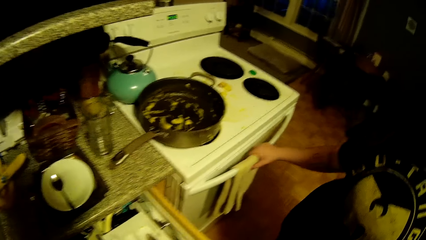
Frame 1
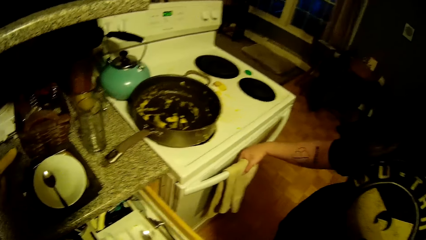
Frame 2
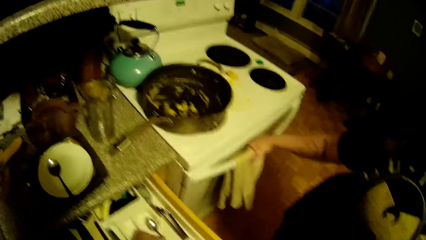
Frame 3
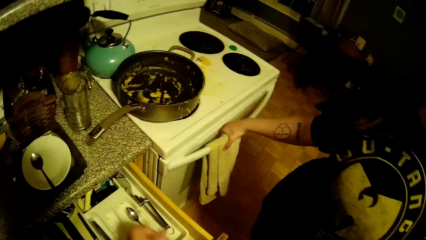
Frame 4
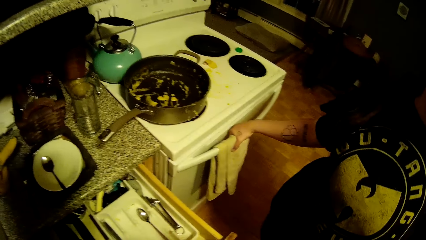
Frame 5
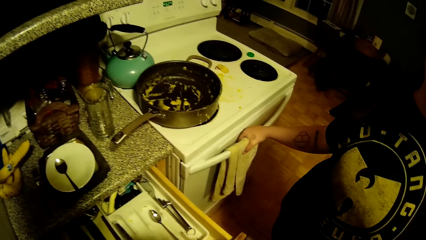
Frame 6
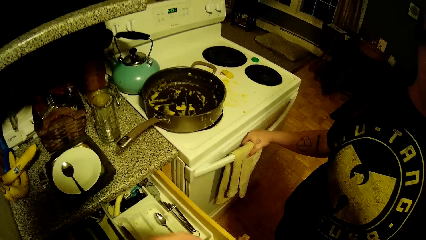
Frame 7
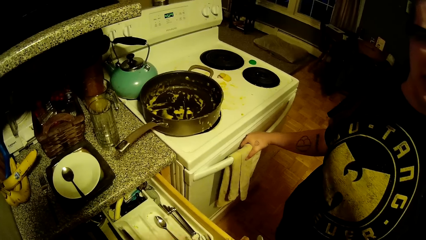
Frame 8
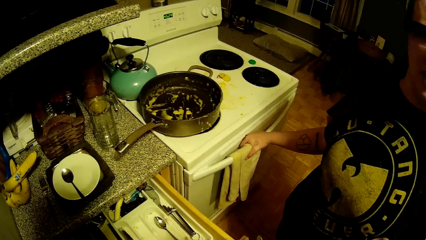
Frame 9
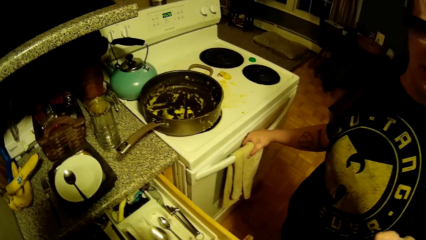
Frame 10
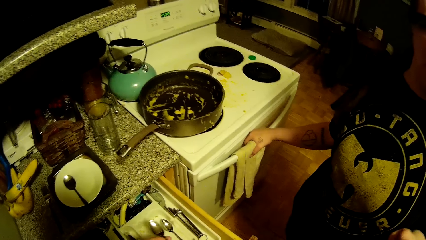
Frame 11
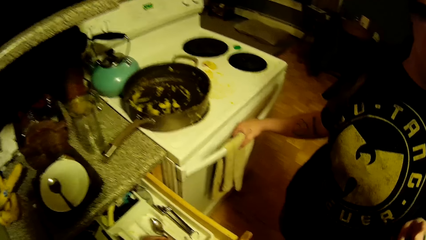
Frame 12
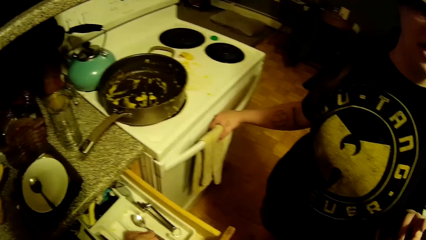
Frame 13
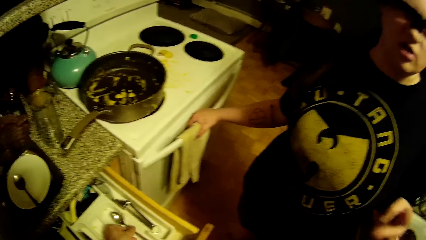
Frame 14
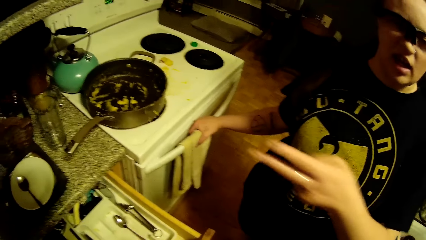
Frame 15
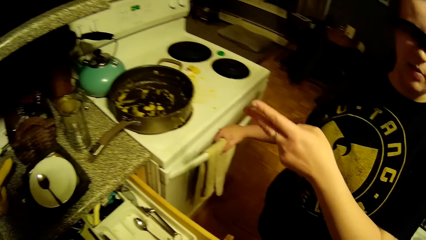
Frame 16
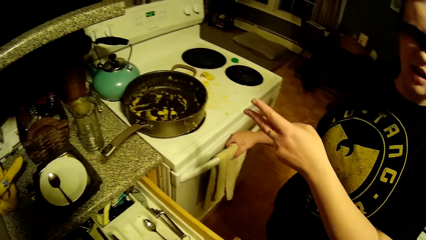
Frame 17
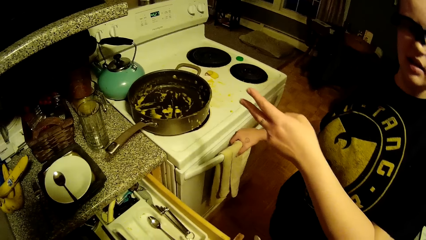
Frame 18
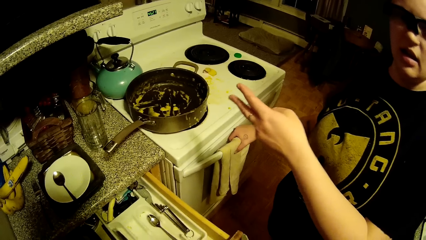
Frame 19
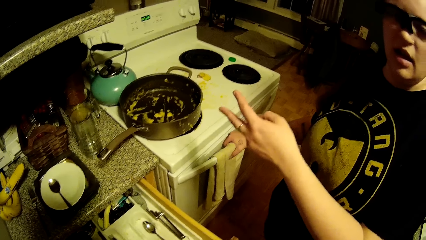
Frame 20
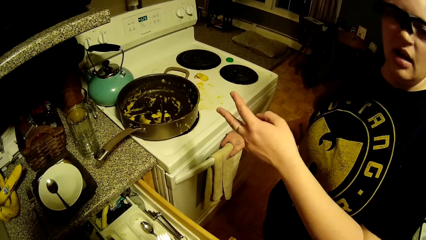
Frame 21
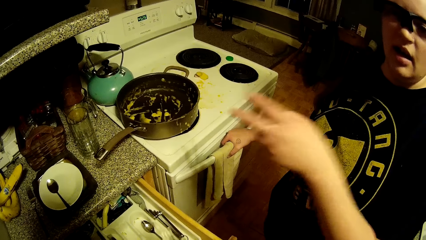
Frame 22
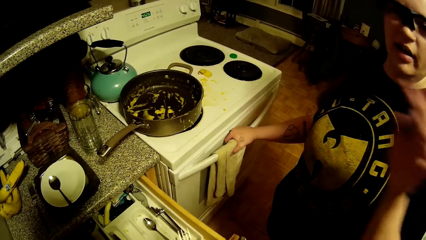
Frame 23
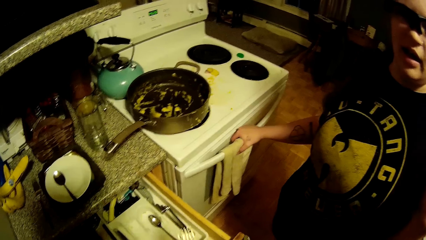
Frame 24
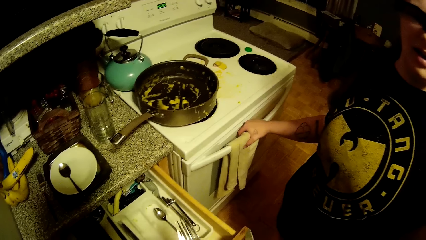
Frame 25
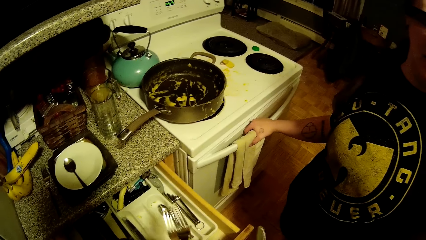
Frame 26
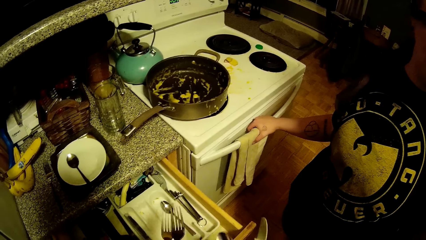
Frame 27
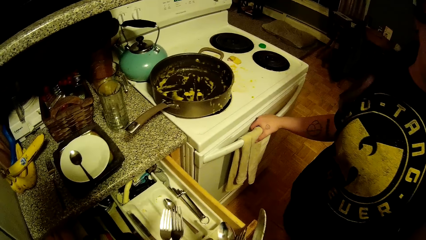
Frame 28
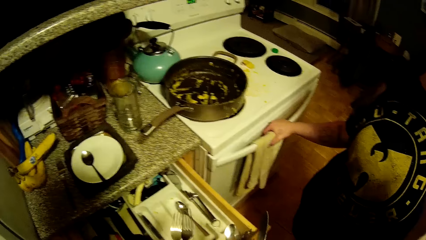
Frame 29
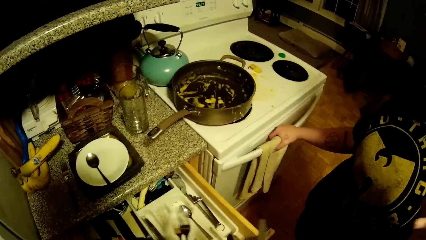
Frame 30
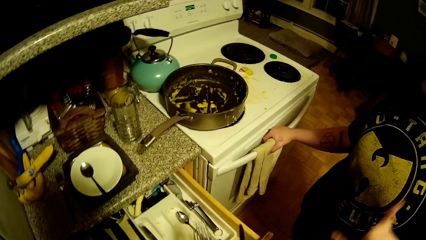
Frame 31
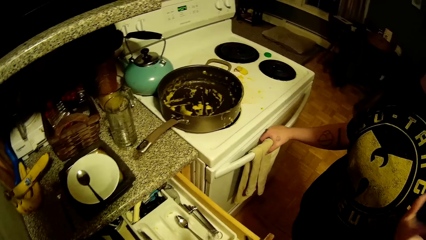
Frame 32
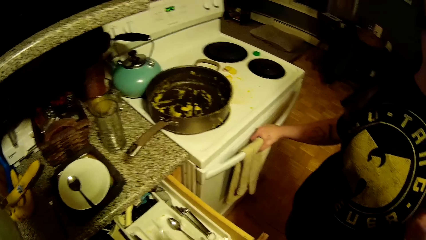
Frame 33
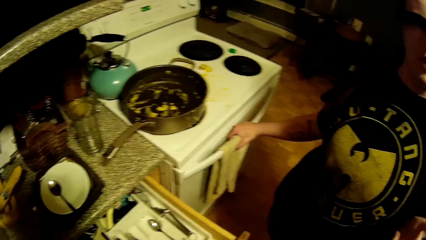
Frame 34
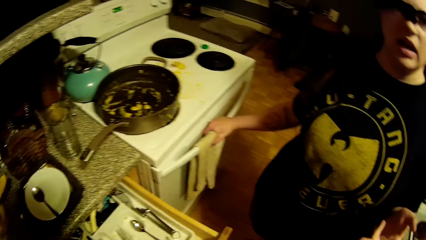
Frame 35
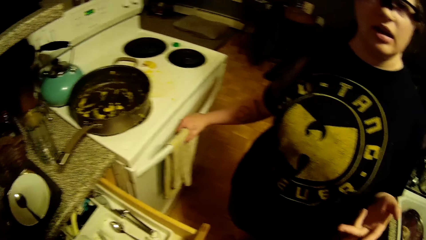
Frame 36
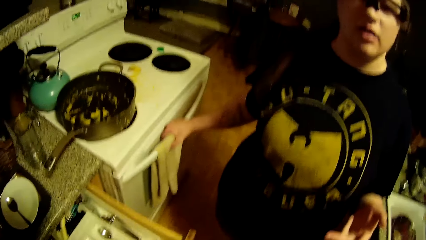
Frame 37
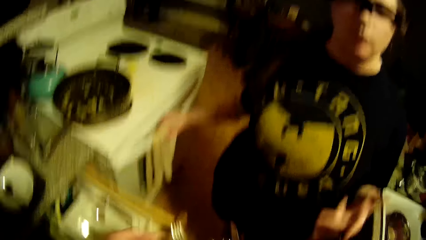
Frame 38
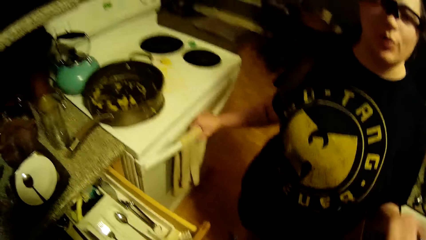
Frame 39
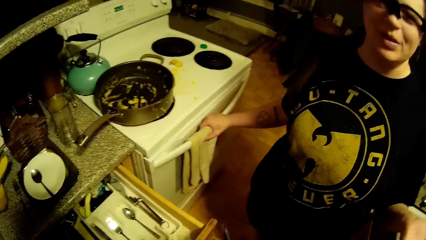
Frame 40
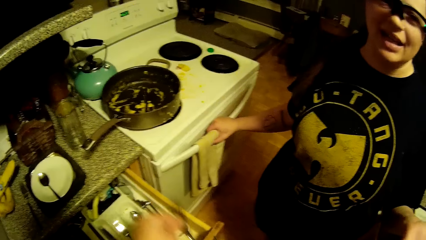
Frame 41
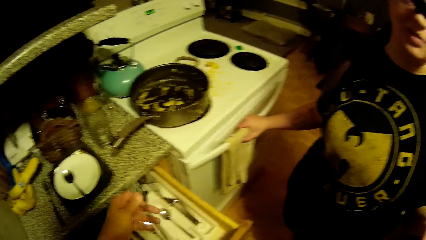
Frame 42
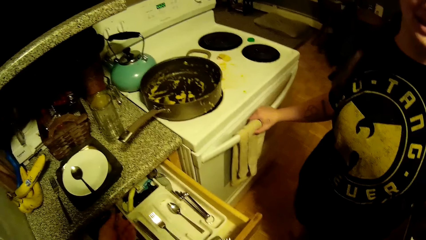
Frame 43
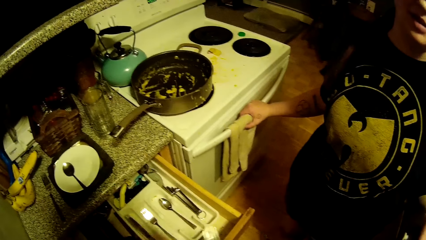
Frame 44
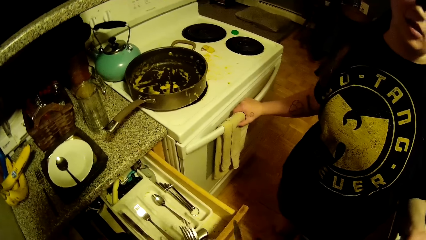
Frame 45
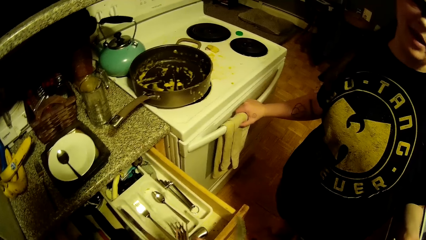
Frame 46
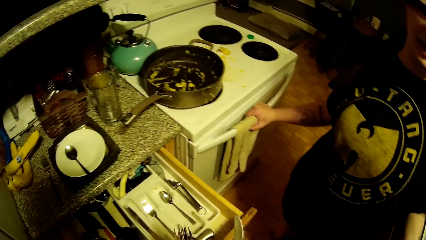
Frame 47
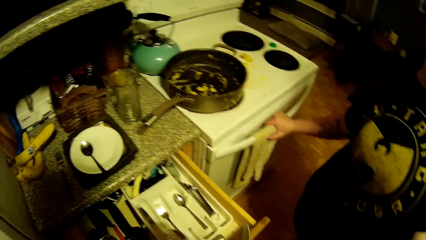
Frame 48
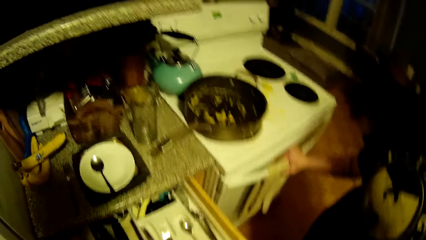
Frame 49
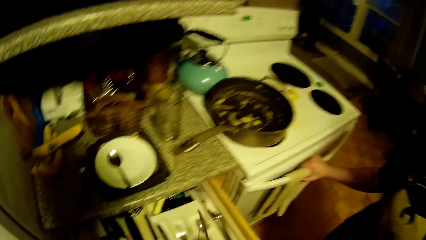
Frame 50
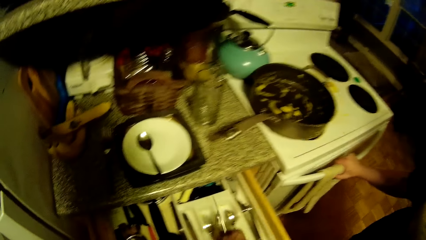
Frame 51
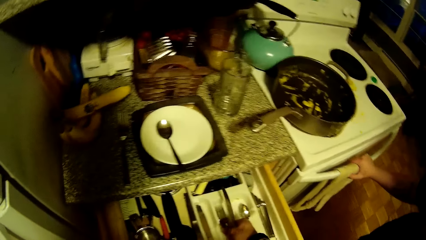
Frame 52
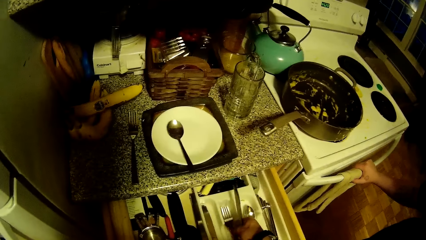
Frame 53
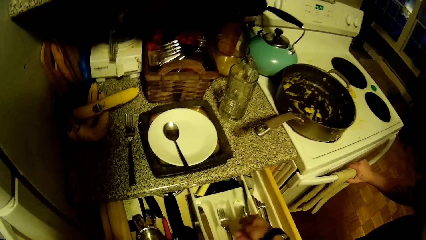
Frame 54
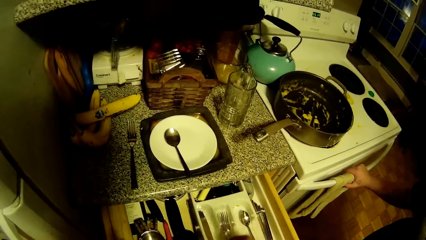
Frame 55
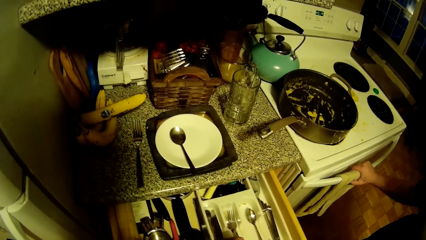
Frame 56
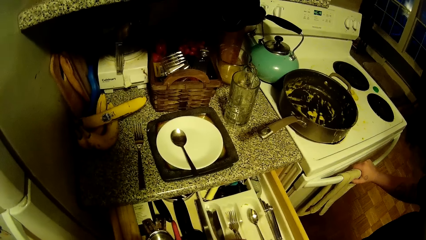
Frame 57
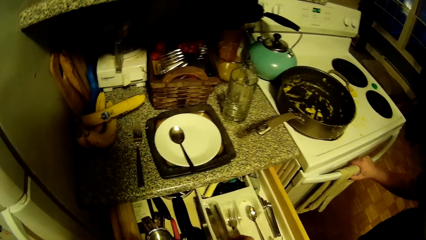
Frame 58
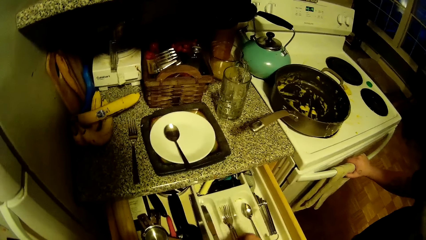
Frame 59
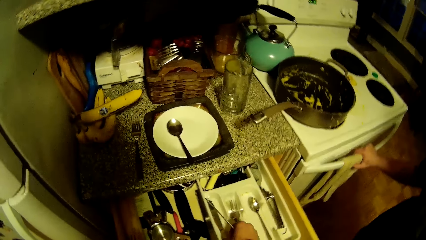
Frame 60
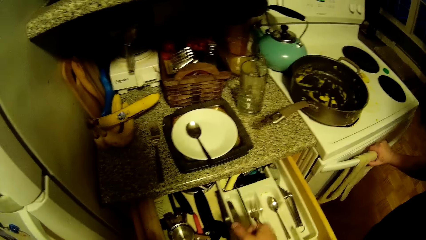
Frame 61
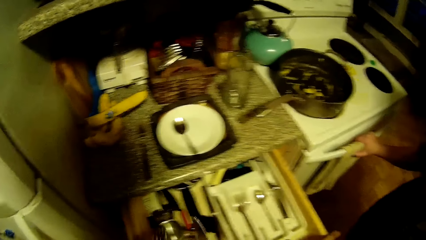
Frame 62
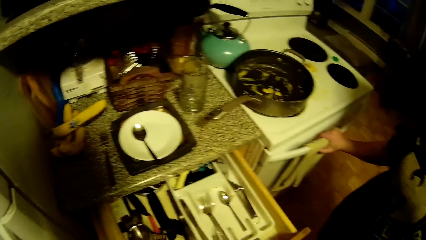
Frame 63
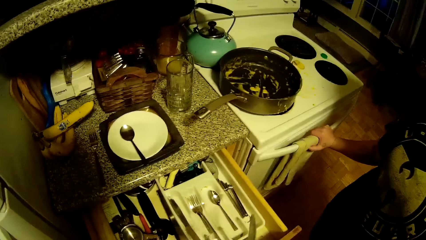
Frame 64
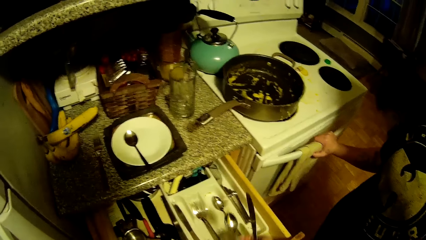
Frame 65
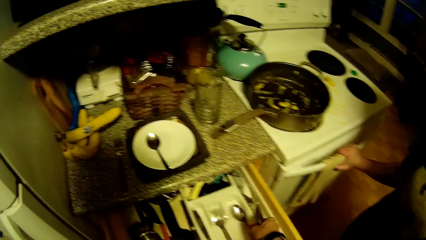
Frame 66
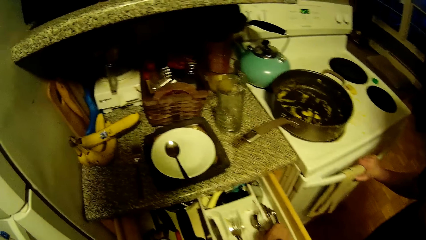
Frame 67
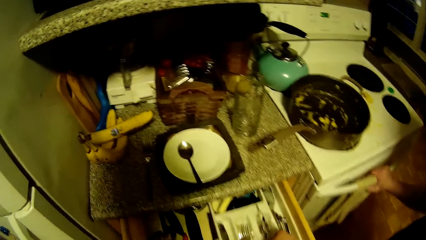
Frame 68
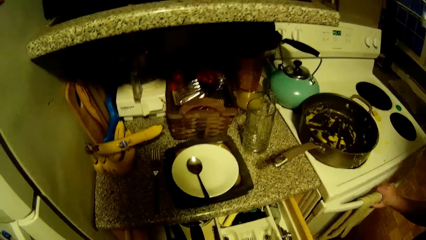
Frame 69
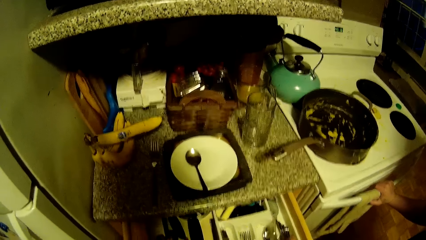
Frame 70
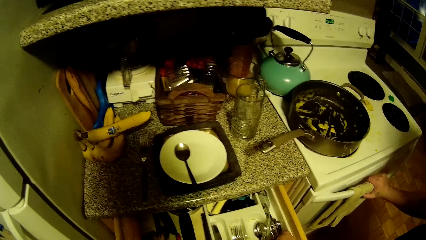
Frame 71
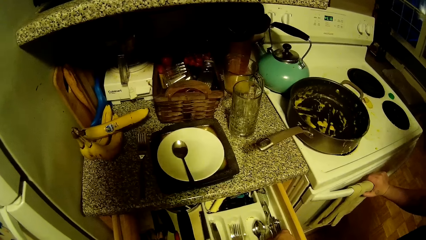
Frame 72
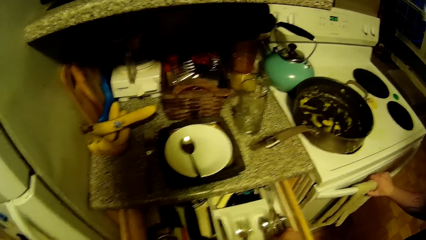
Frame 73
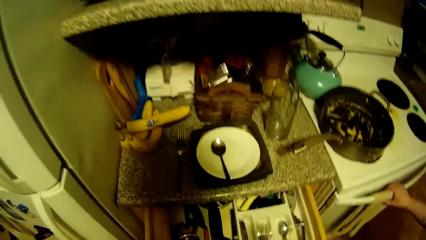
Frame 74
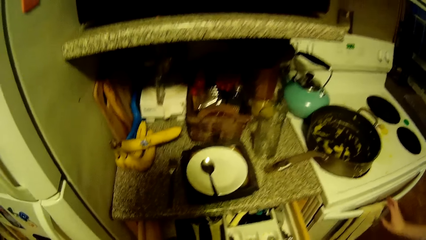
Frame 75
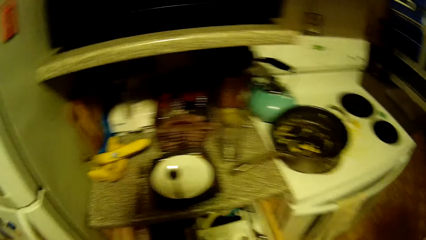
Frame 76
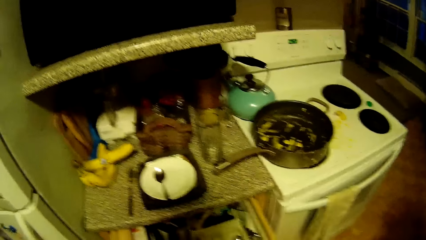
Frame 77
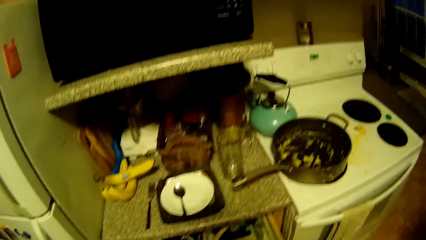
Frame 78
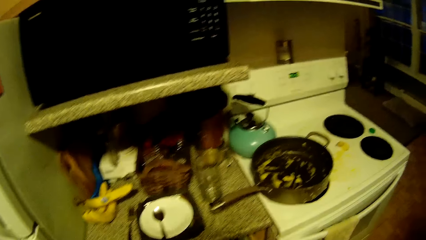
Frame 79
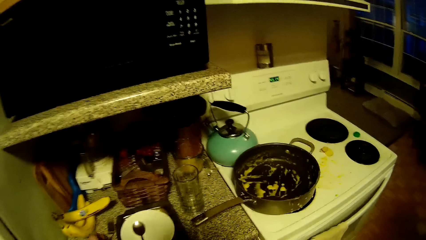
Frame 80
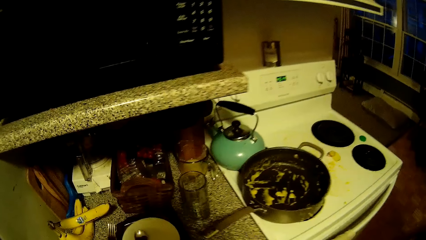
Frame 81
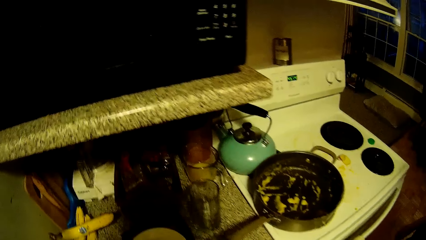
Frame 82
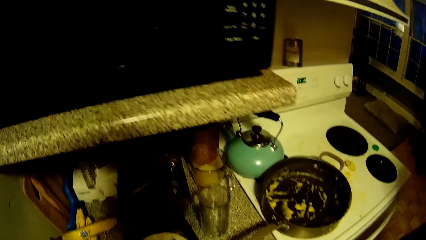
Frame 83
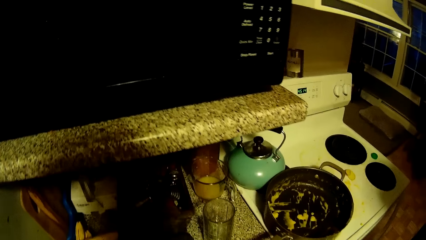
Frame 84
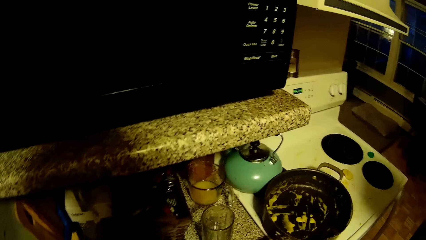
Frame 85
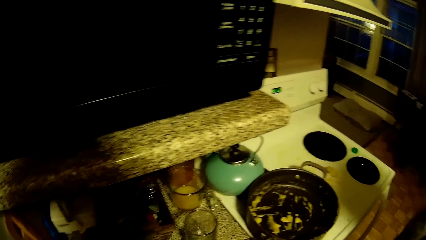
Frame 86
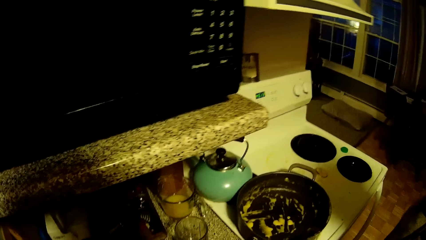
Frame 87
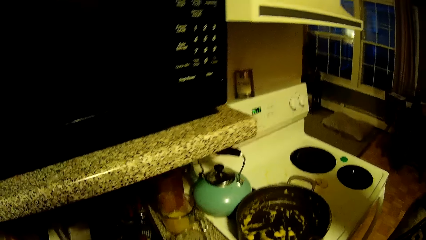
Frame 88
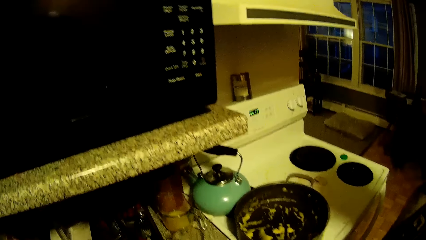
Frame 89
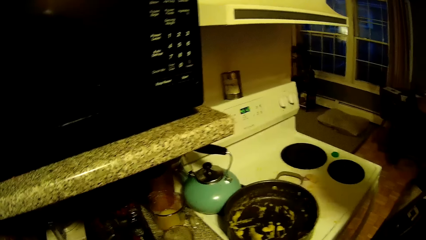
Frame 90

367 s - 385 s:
The woman places her right hand on a gas cooker. The camera wearer picks cutleries from his right hand into a kitchen drawer with his left hand. He puts the spoon in the drawer. He puts the fork in the drawer. He puts the fork in the drawer again. He puts the spoon in the drawer. The woman removes her right hand from the gas cooker.
